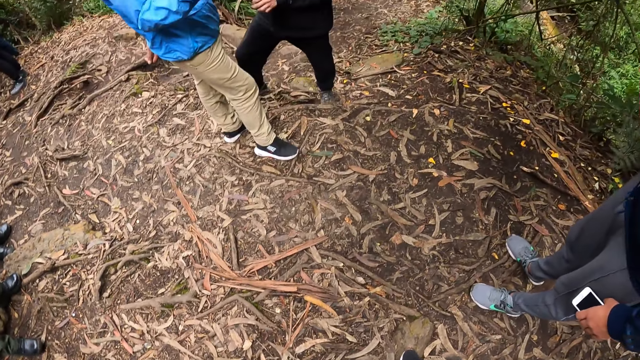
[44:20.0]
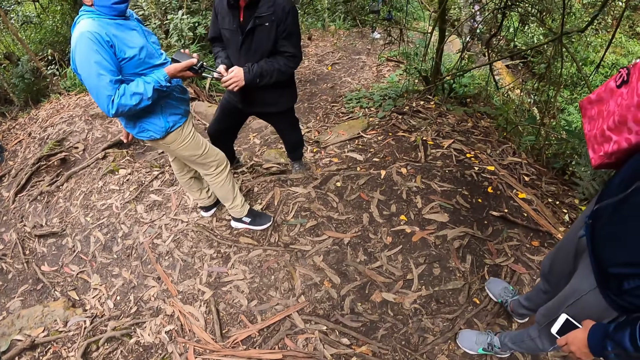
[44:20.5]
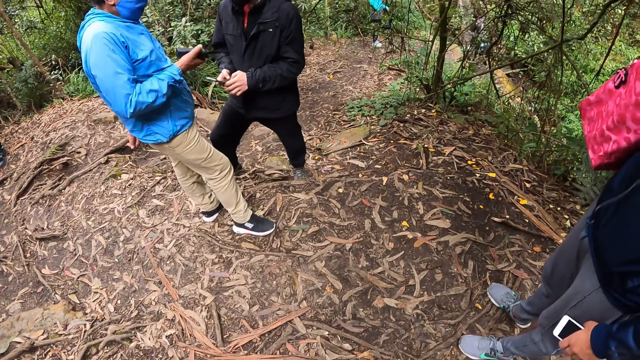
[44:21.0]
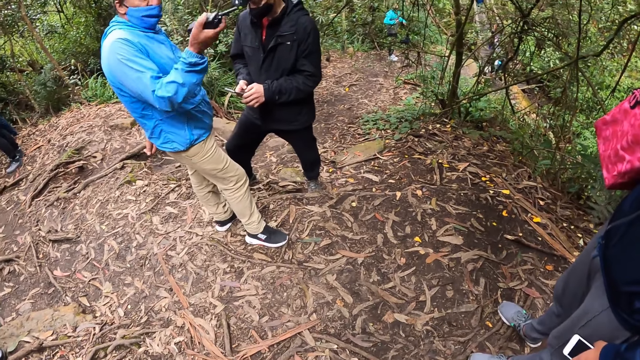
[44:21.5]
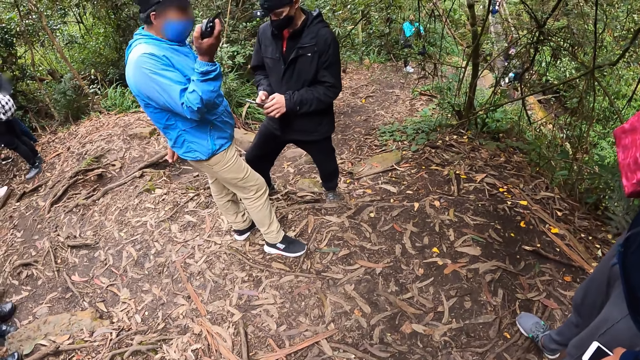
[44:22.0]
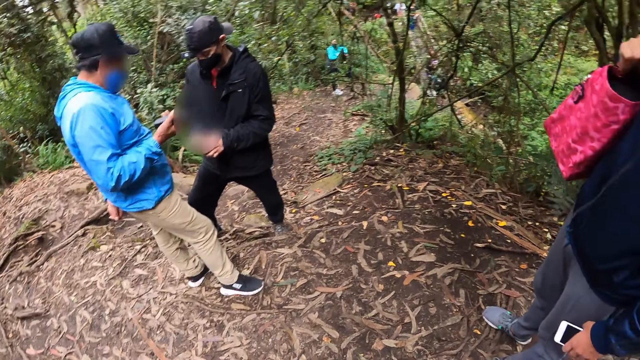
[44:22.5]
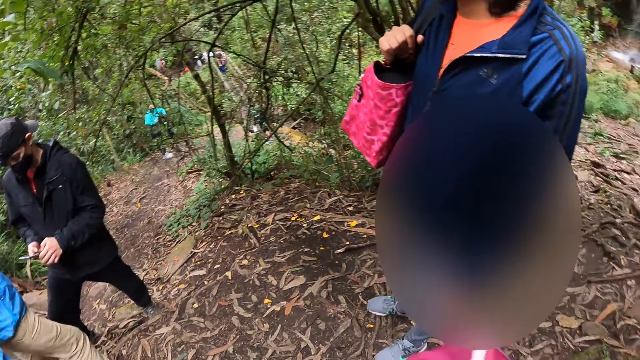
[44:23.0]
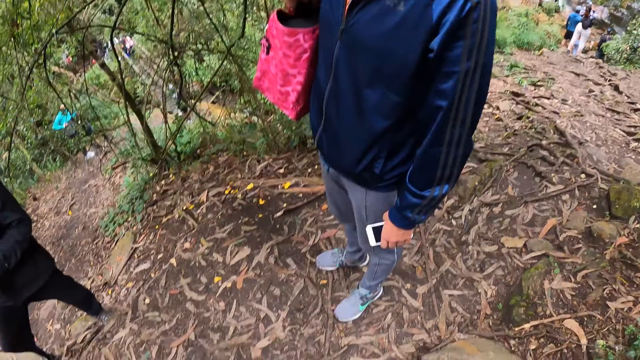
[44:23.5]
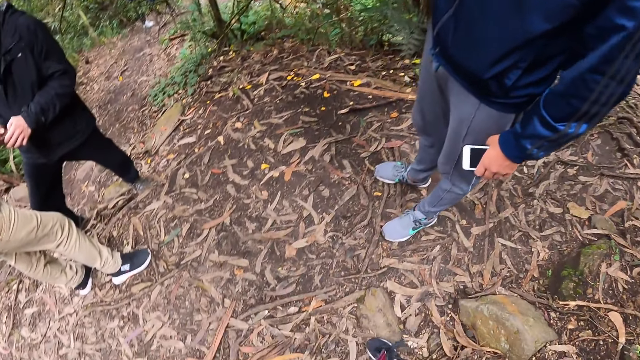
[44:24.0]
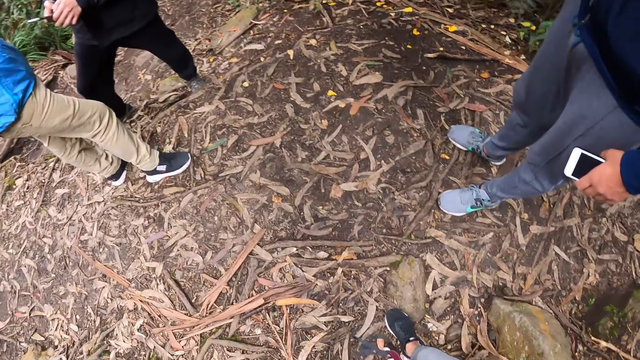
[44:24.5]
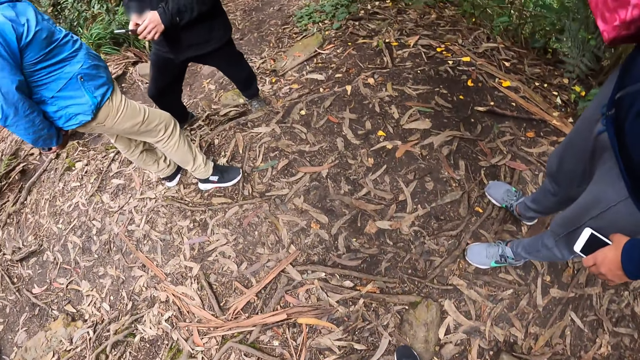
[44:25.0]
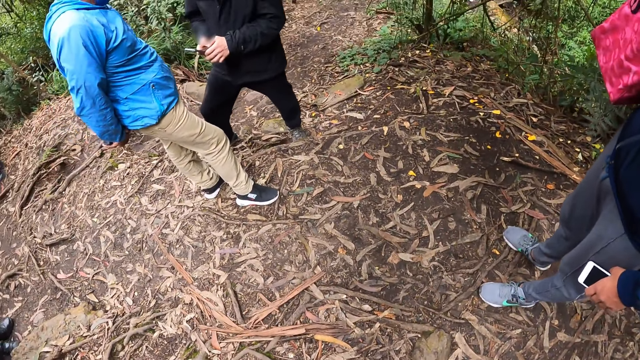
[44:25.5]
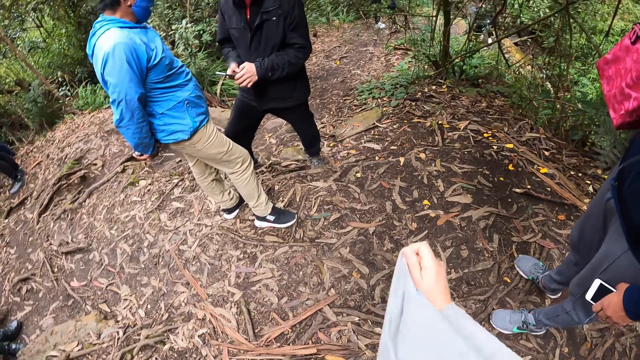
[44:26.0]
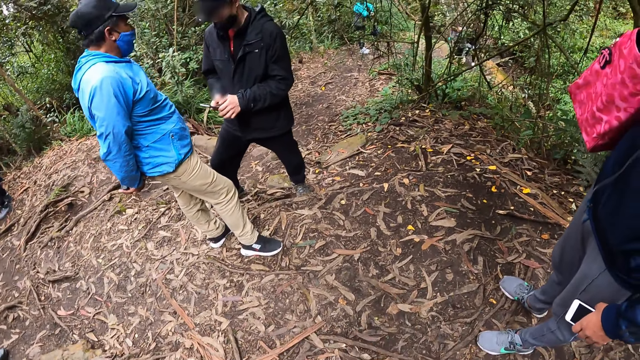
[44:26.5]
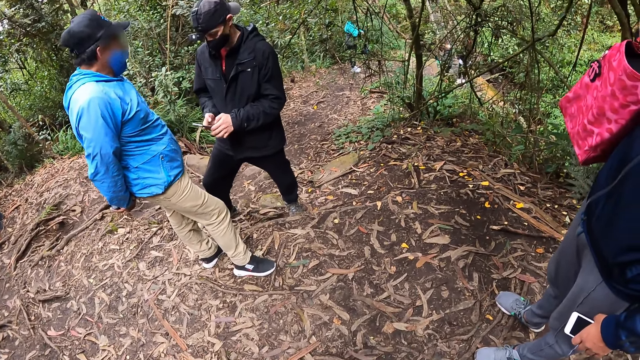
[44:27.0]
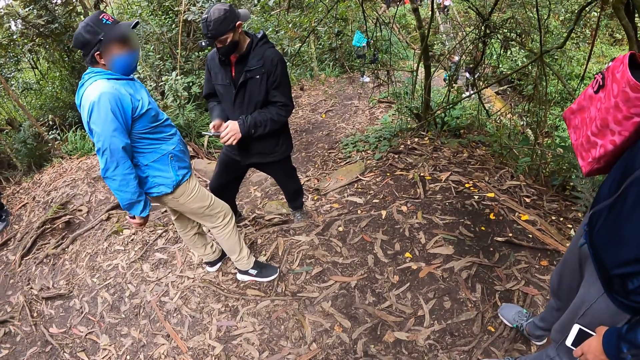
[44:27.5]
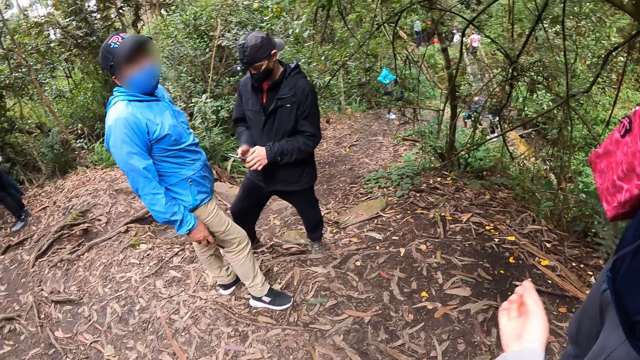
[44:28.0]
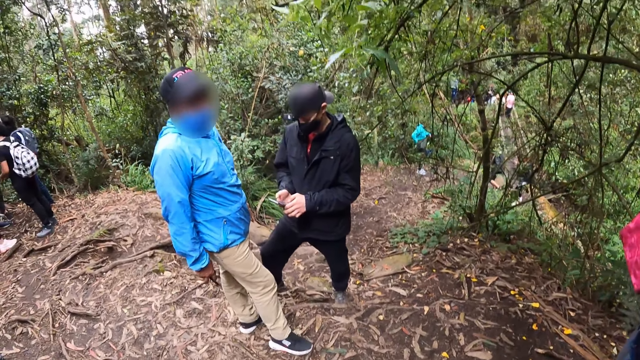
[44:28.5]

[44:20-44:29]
The man operates the phone in his right hand with his left hand. Another man makes hand gestures with the walkie-talkie in his right hand.

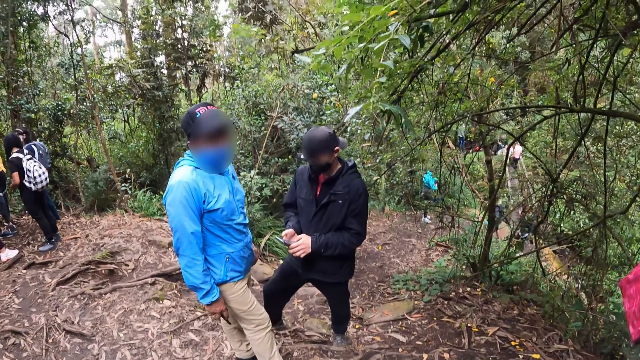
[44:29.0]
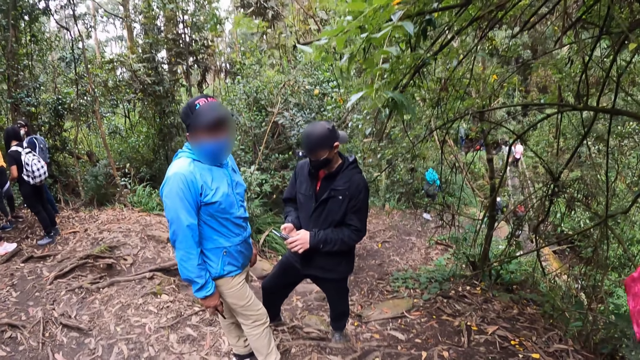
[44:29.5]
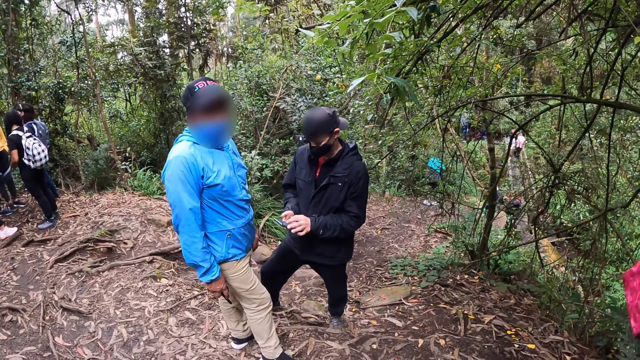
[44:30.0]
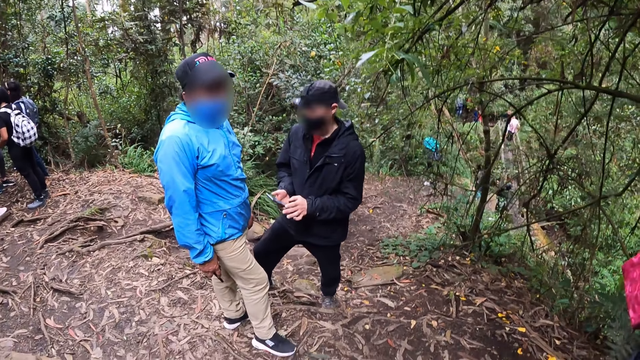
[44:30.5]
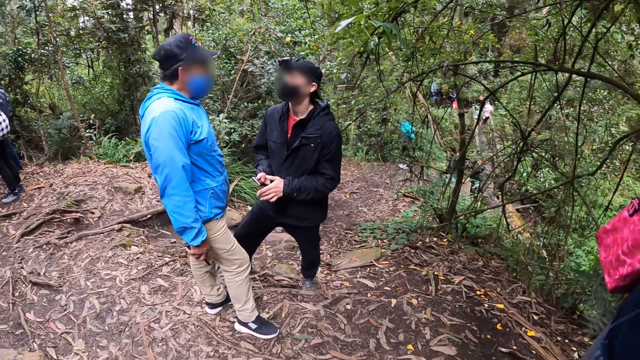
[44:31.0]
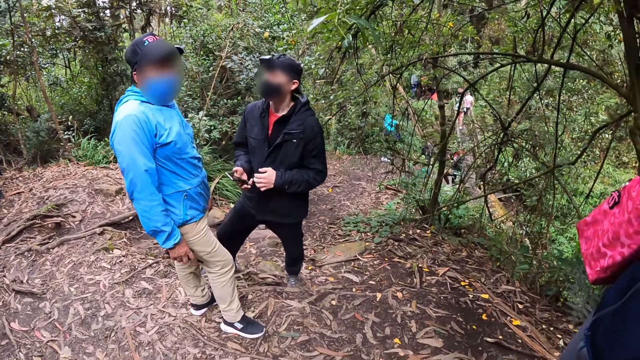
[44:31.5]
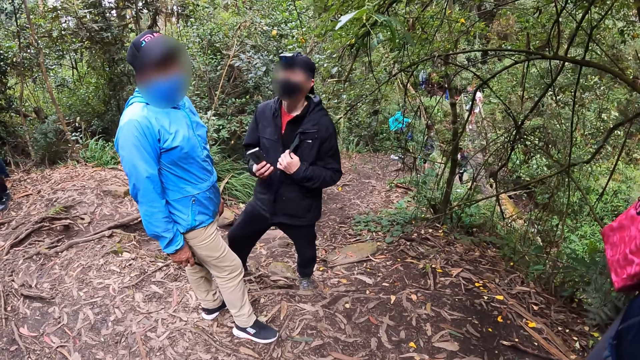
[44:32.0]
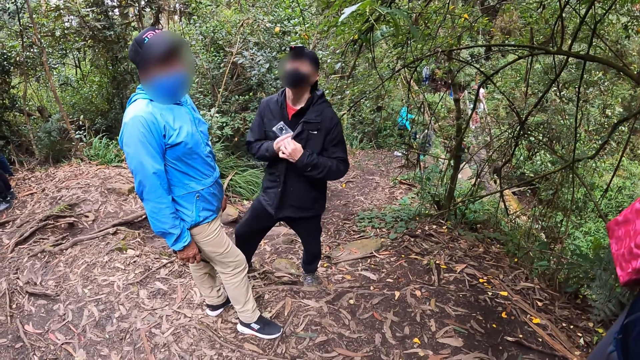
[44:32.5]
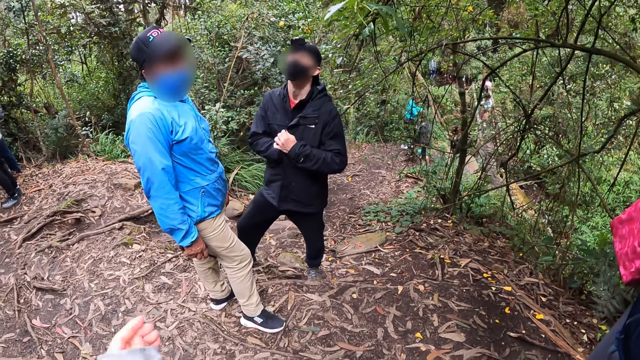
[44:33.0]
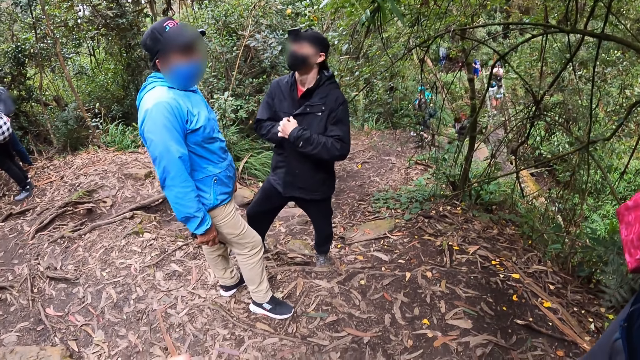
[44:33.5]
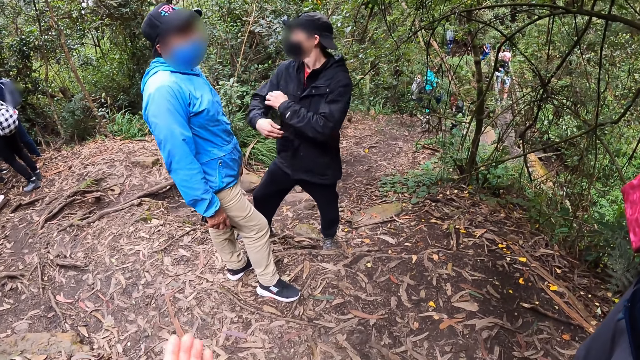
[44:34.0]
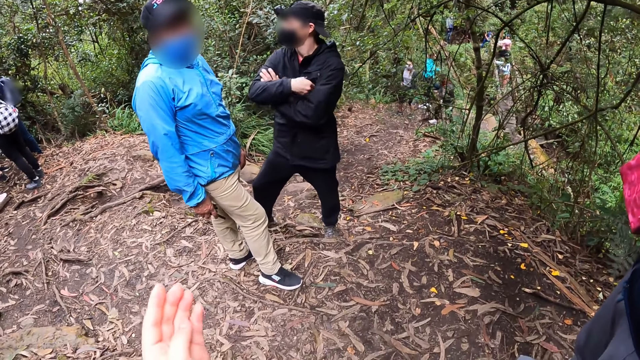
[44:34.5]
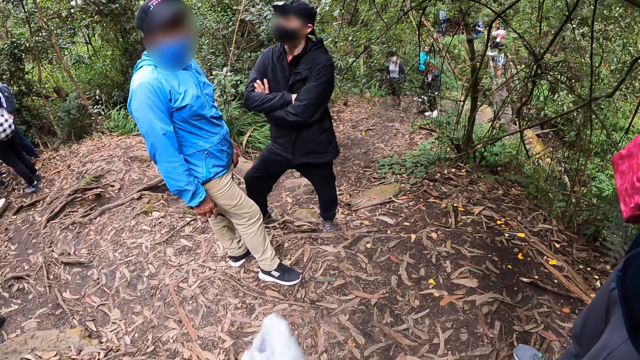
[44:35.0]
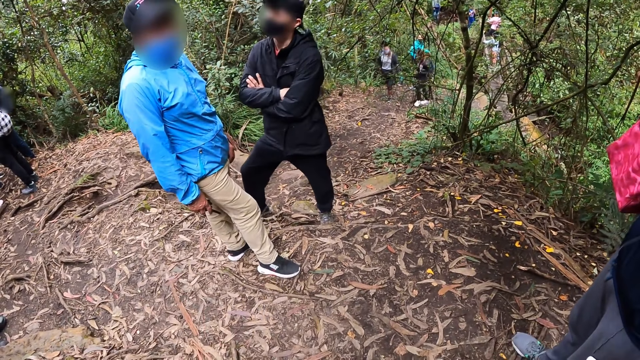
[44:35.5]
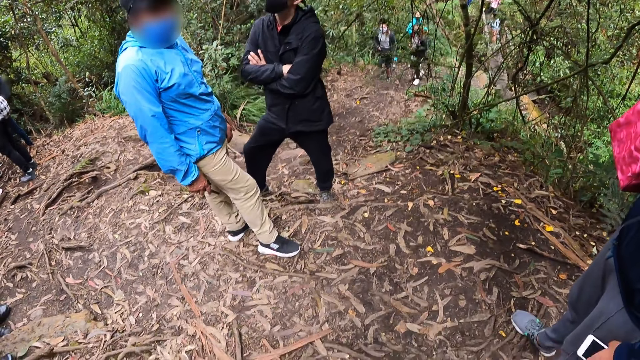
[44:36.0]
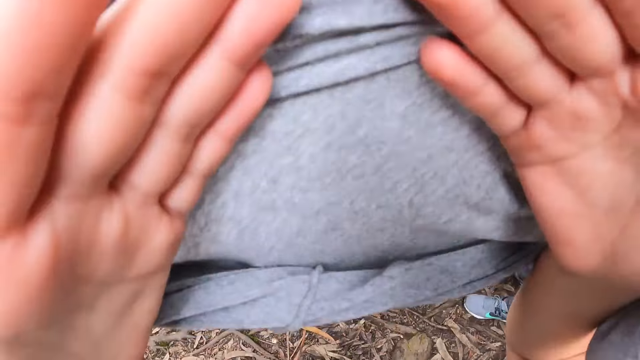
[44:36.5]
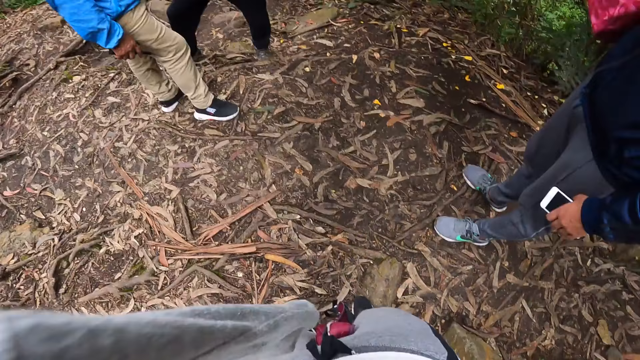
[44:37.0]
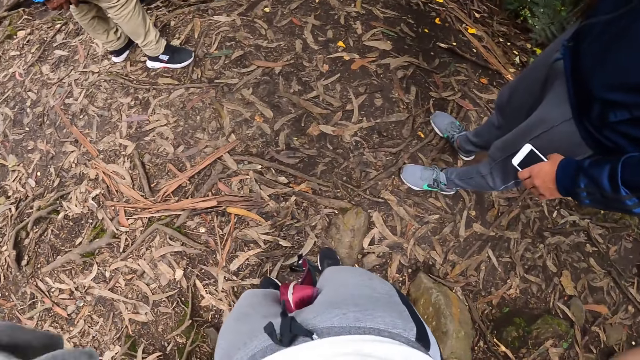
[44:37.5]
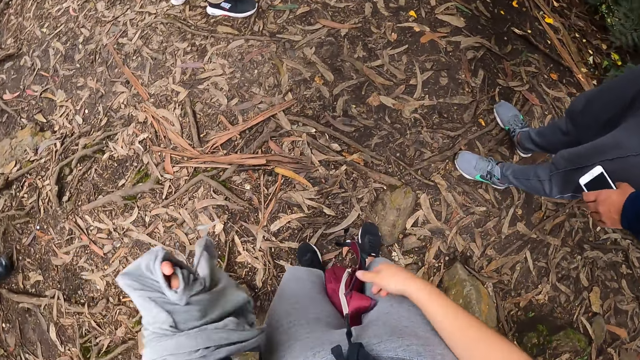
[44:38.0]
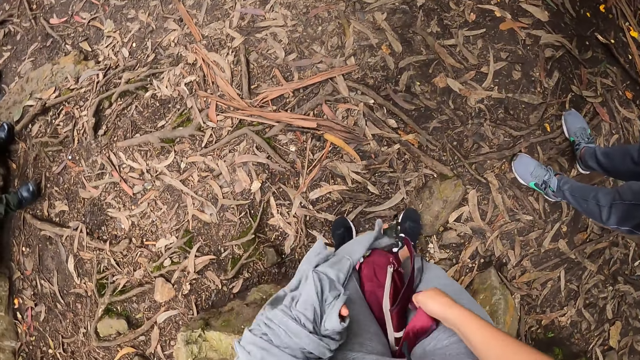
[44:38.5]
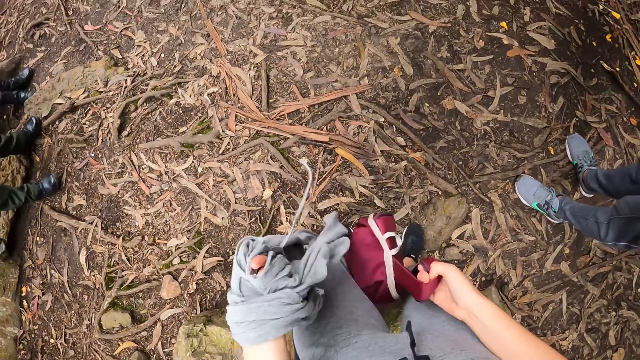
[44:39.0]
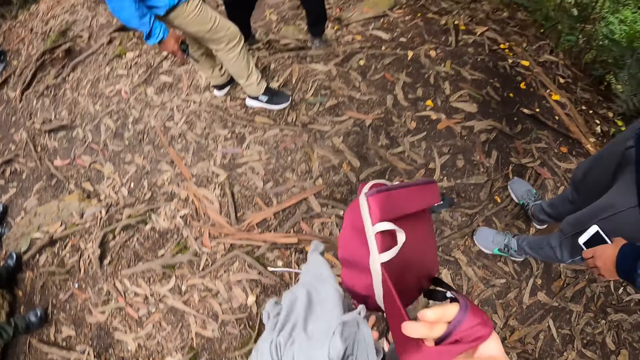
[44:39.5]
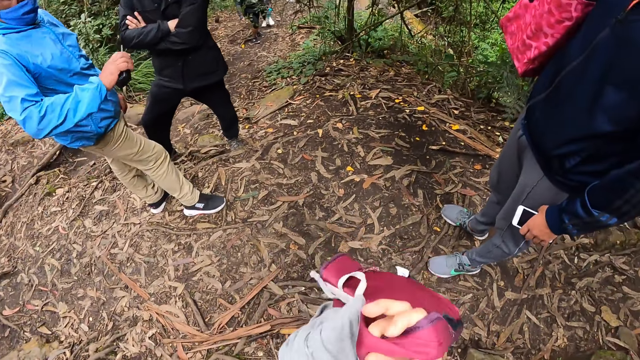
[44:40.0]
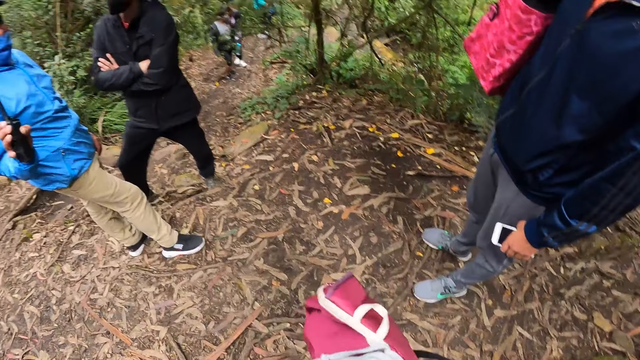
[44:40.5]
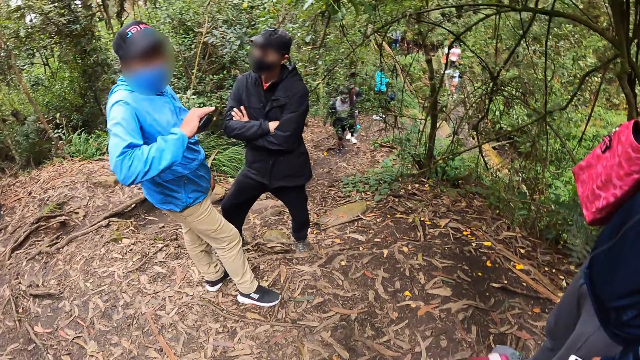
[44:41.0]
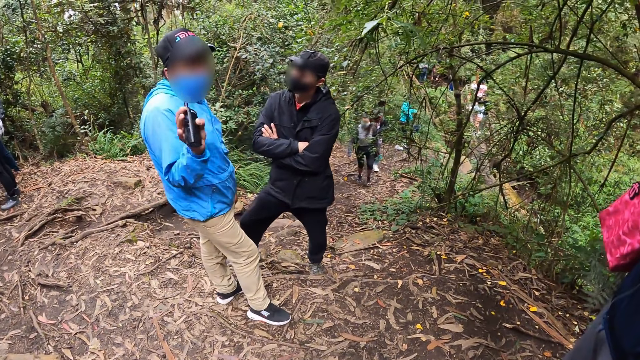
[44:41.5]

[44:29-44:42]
The man opens his jacket with his left hand and puts the phone in his right hand into his jacket. The camera wearer lifts a bag between her legs with her right hand. Another man makes hand gestures with the walkie-talkie in his right hand. The camera wearer holds the bag with her left hand.
